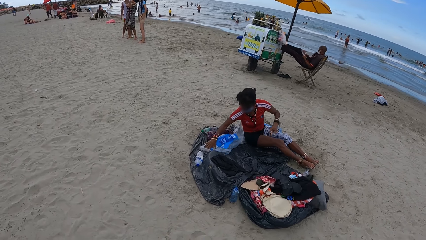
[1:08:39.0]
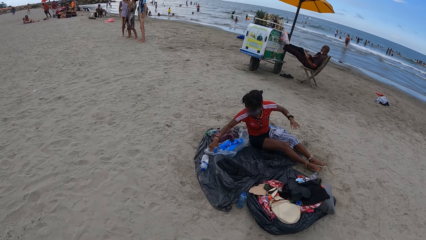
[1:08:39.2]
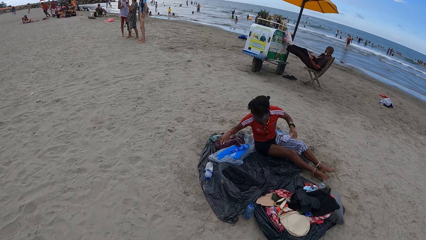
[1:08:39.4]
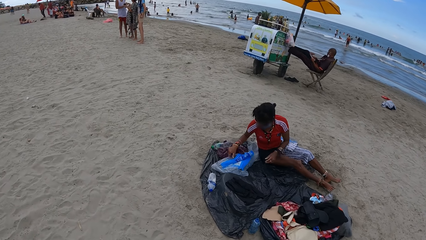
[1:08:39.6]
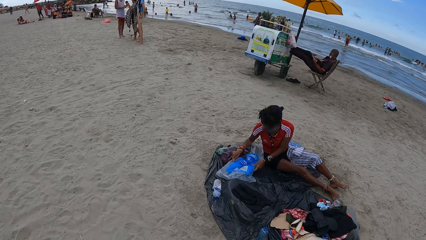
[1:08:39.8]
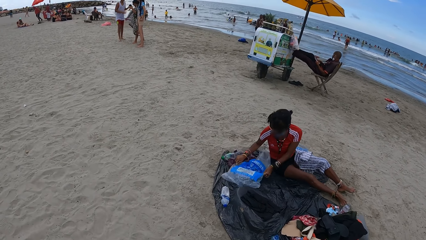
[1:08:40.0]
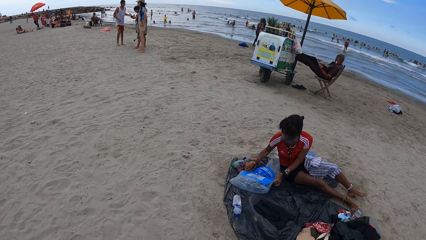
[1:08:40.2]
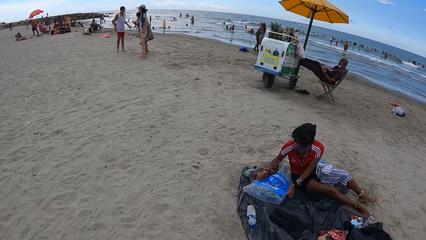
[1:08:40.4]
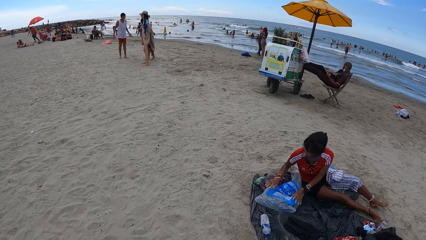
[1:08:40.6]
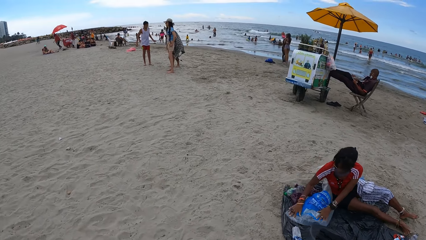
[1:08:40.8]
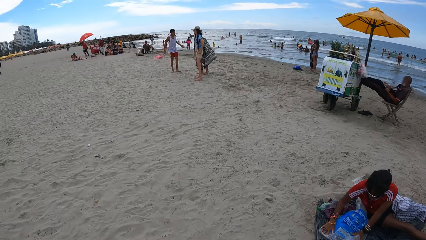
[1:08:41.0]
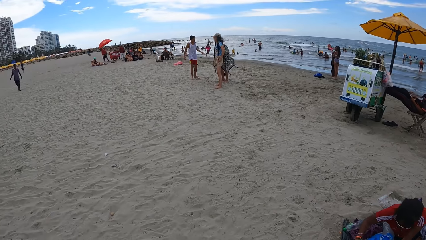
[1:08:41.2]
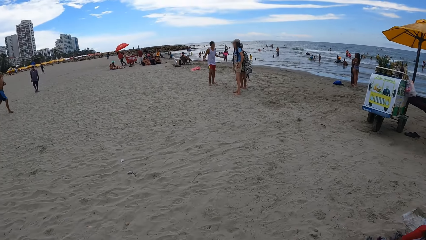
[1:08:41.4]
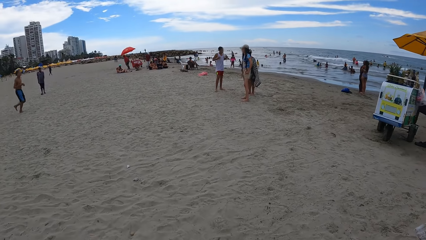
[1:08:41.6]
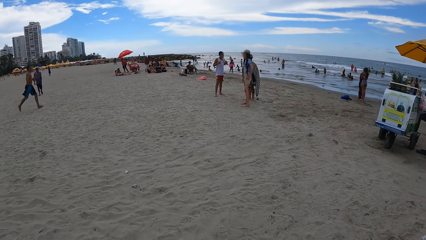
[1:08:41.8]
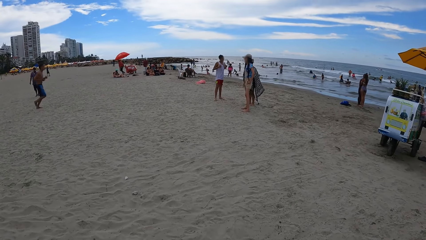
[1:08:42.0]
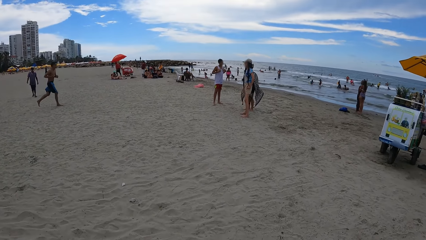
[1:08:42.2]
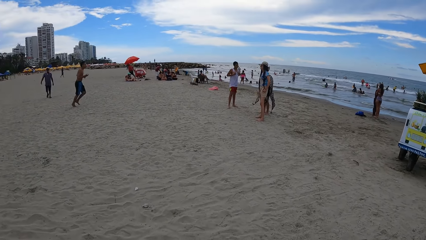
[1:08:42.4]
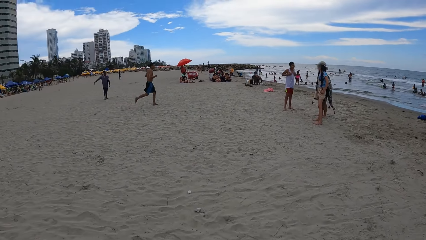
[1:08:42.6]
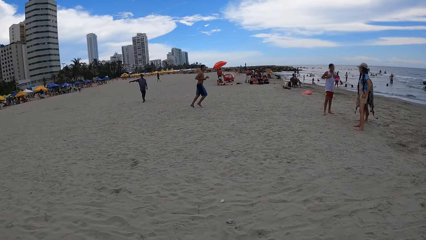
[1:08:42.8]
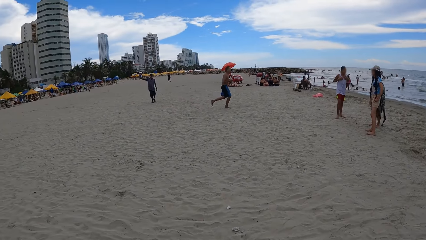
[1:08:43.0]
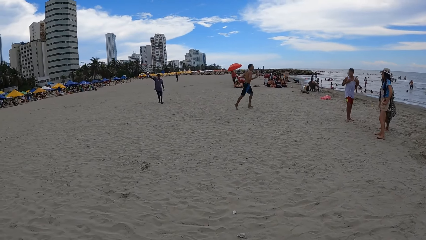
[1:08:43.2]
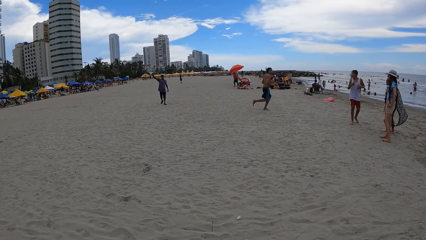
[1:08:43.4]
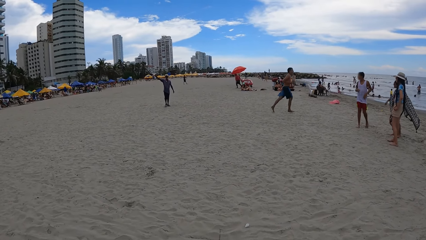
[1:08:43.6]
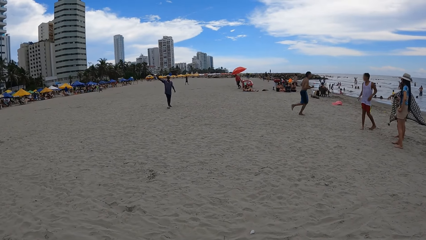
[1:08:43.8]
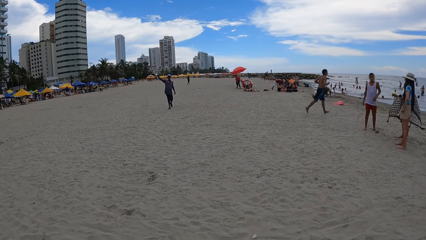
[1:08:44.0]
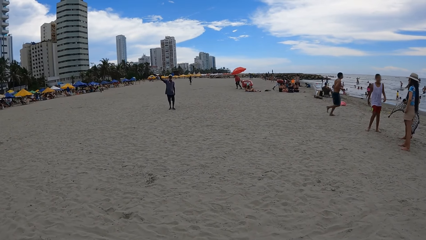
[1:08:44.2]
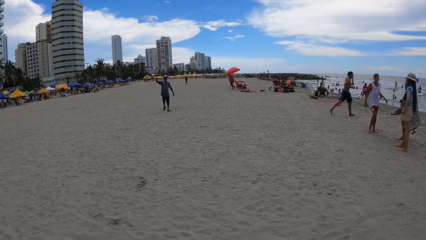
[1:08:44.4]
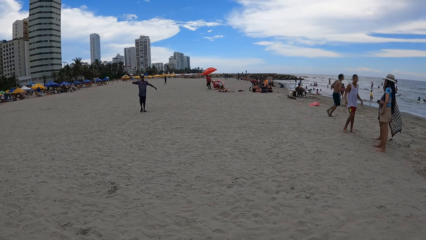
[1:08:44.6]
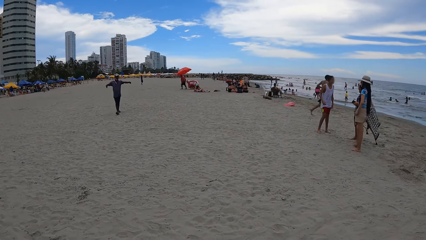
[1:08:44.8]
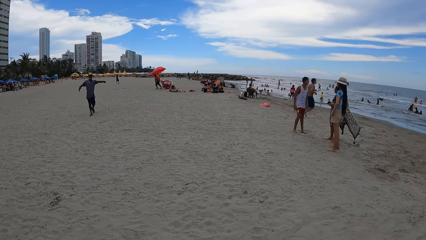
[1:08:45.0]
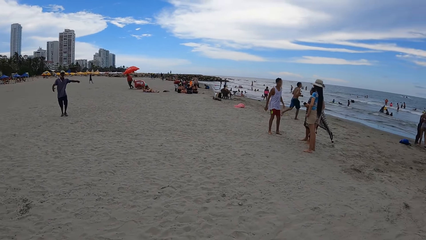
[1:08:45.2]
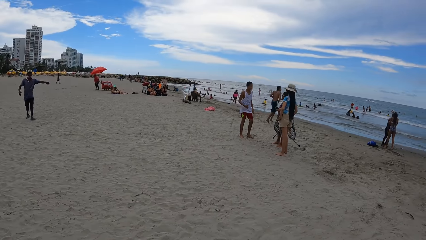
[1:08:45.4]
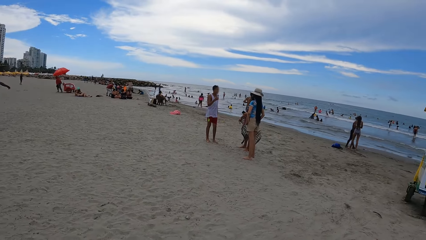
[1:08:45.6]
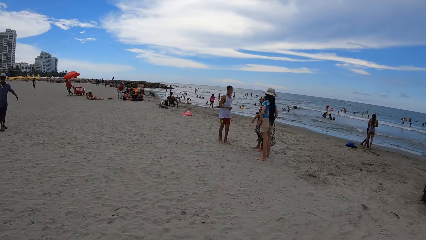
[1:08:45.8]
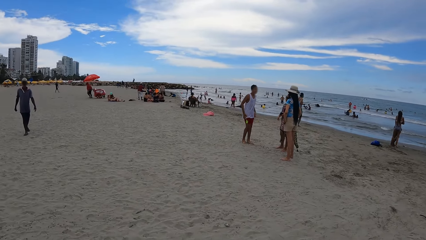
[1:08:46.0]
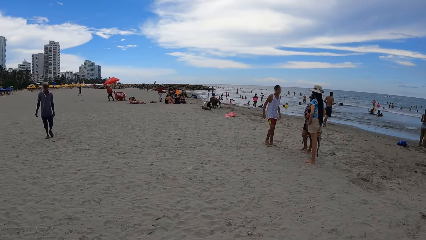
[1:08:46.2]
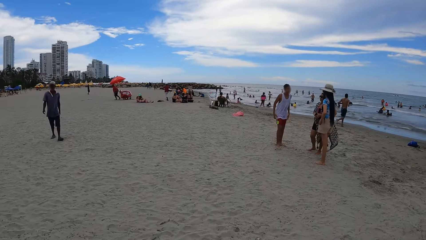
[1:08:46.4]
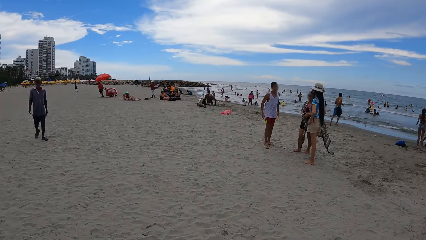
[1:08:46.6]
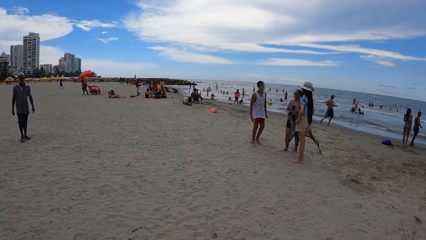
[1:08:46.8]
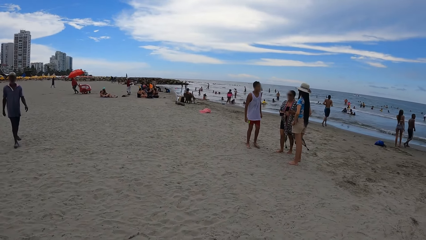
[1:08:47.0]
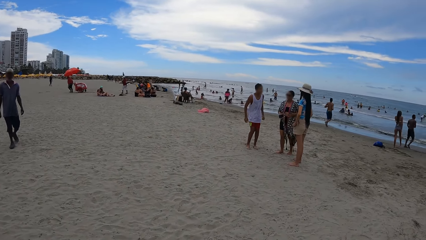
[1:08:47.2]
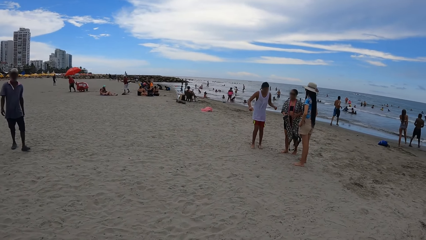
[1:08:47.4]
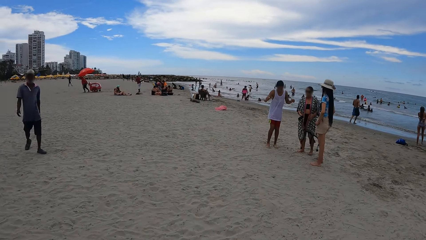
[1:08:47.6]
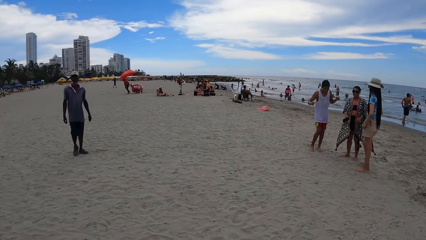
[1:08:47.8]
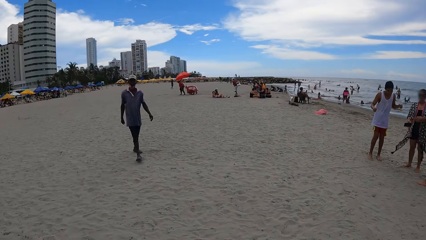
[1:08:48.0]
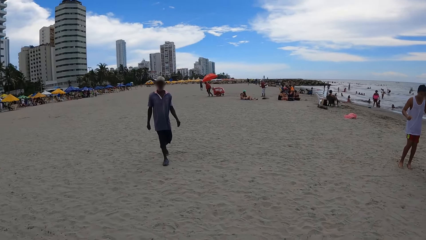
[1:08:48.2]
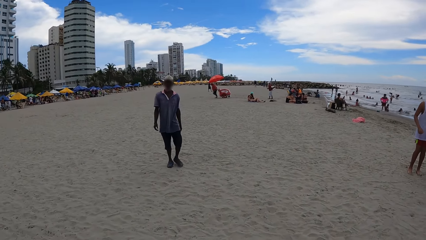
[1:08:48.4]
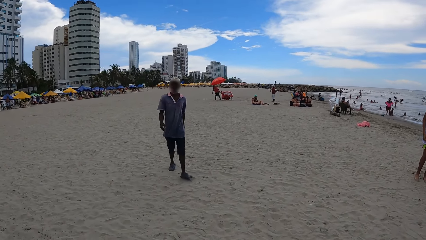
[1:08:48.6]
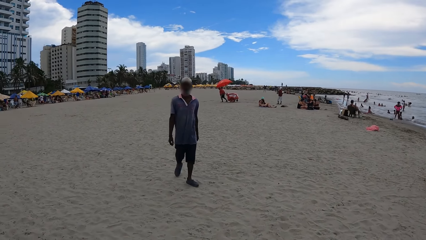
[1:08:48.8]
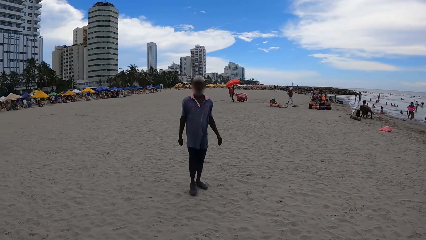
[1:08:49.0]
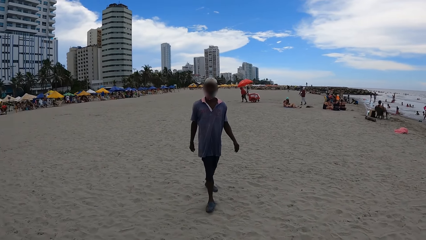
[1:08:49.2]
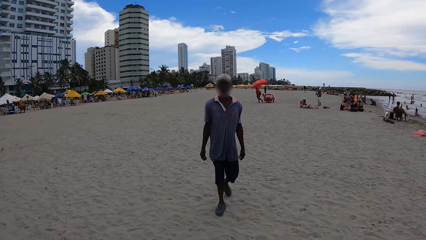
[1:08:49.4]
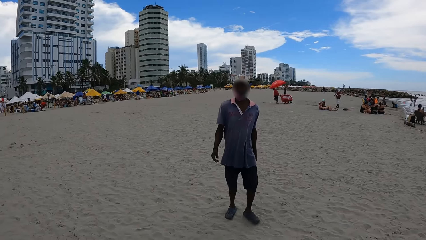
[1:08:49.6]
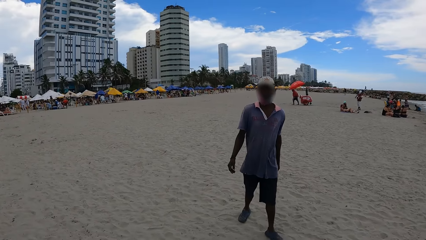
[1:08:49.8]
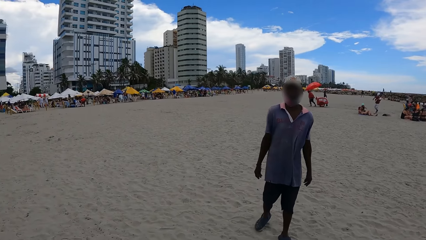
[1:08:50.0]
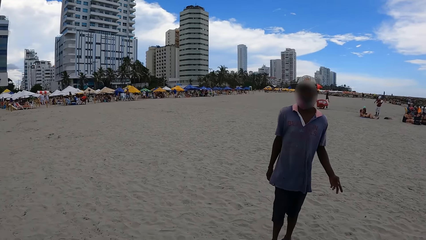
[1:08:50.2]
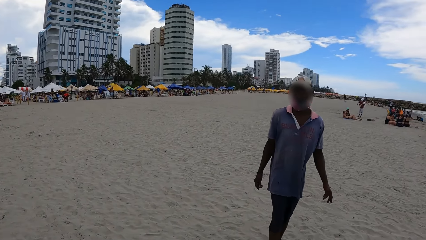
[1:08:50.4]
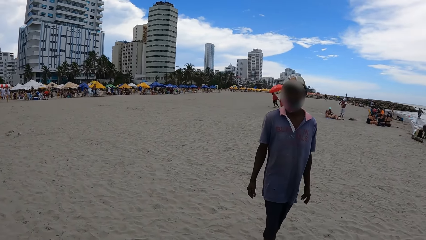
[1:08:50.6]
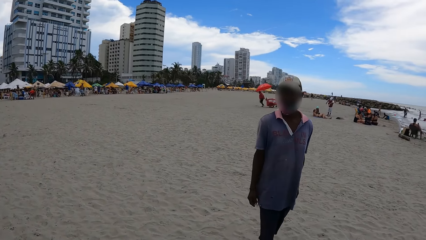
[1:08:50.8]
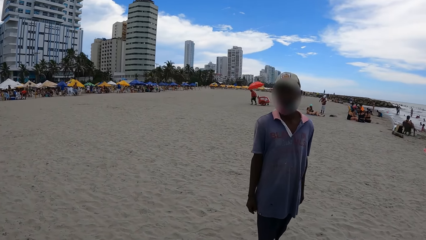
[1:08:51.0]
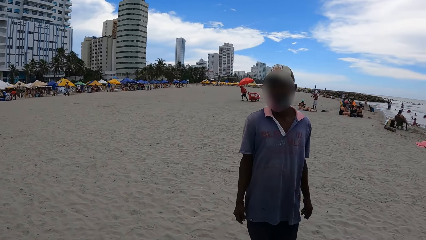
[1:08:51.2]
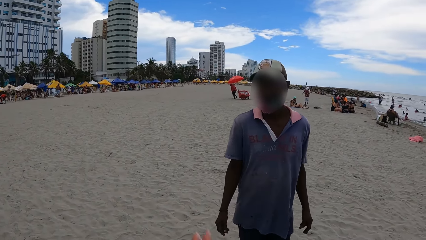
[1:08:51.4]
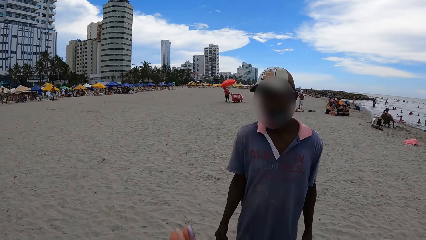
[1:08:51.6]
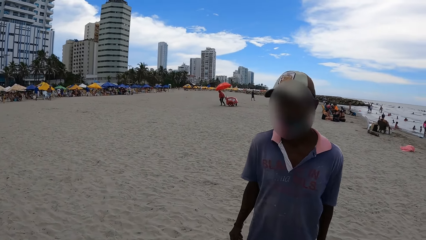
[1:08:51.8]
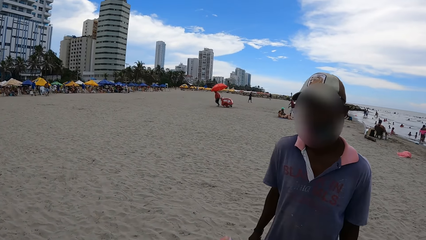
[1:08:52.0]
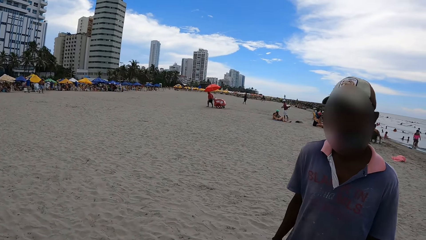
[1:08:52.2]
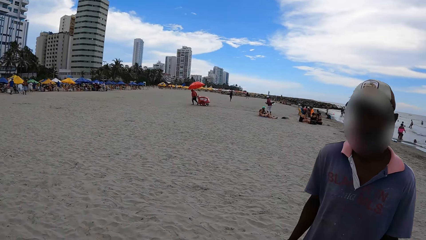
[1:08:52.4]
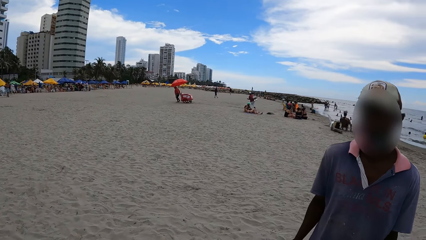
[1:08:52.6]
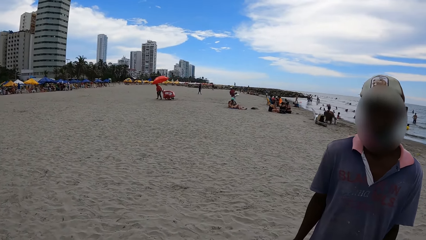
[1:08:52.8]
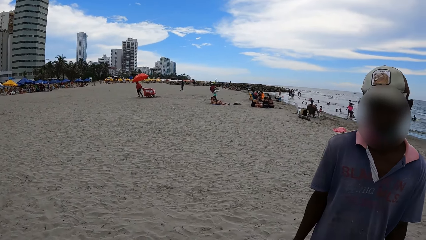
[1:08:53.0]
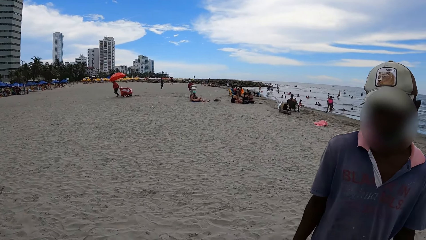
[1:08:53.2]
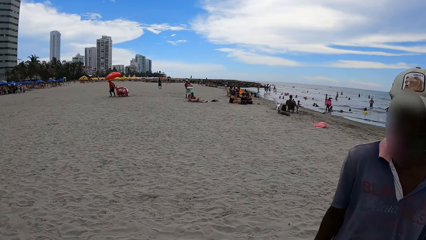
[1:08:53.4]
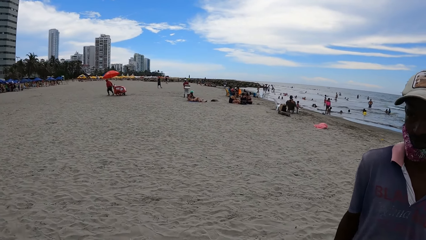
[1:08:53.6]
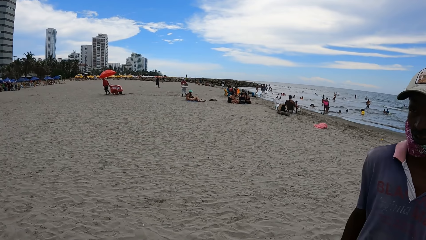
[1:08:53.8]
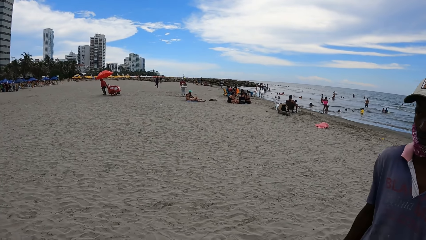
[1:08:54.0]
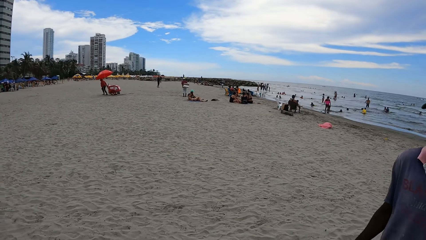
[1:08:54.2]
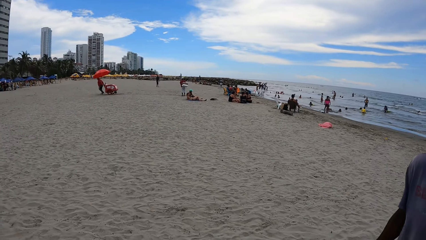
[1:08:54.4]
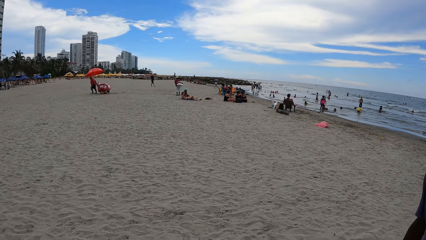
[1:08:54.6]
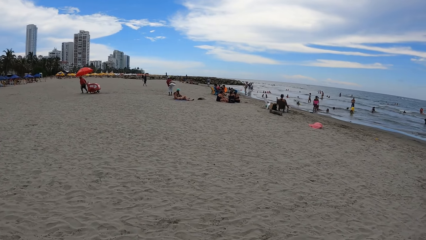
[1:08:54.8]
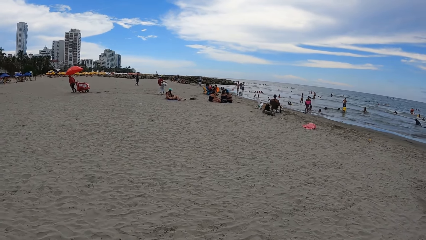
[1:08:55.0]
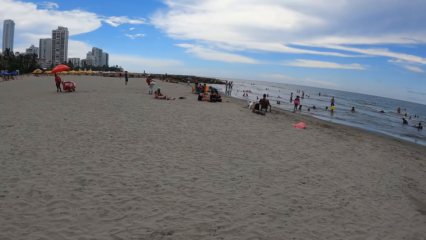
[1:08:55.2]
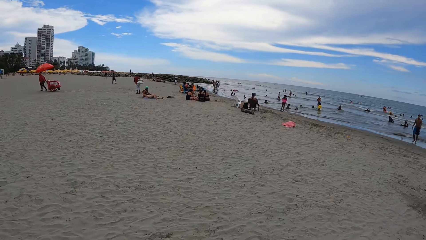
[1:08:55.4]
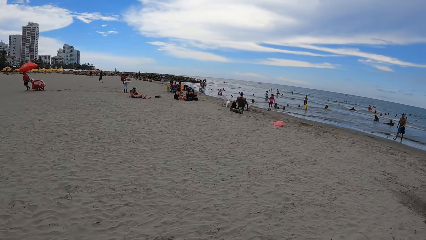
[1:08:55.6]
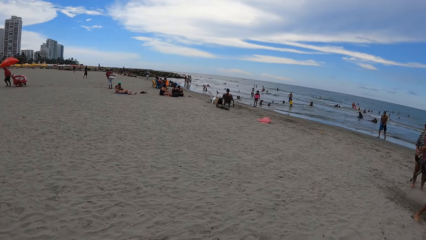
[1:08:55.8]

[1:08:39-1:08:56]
The camera wearer walks around the beach. They look around. They stare at a man. They interact with the man. They make gestures. They walk on the beach.
